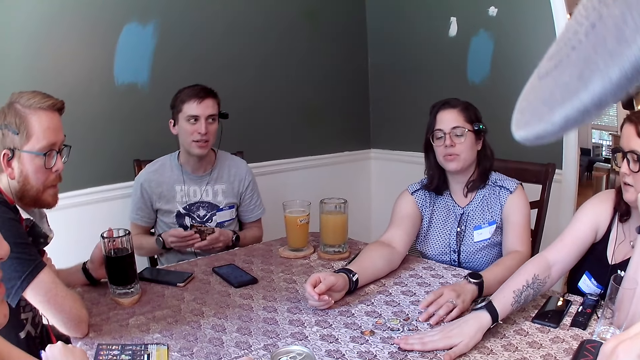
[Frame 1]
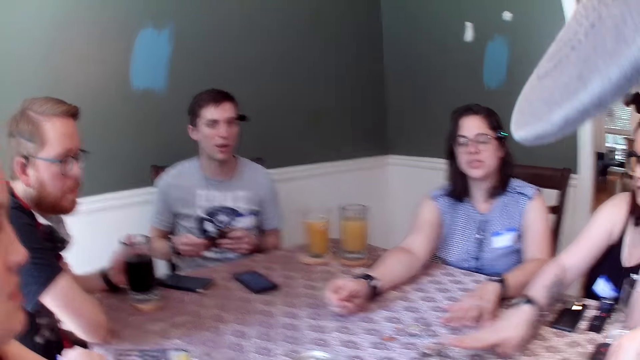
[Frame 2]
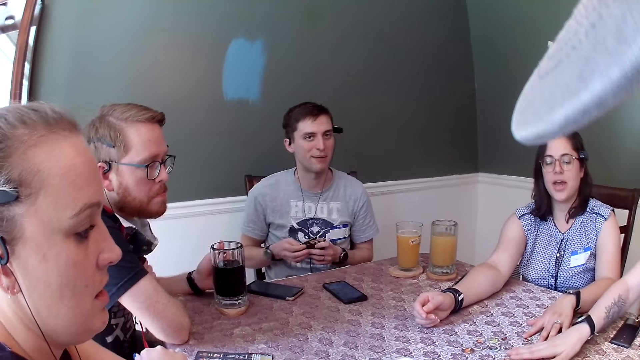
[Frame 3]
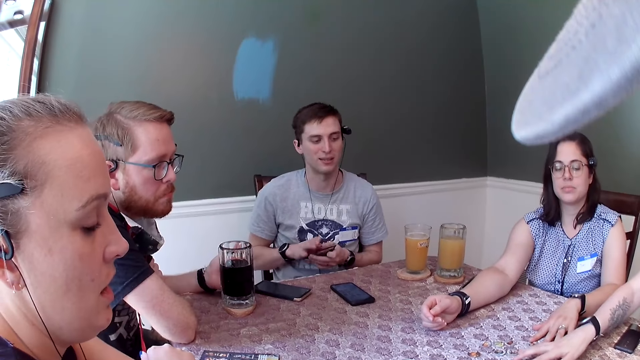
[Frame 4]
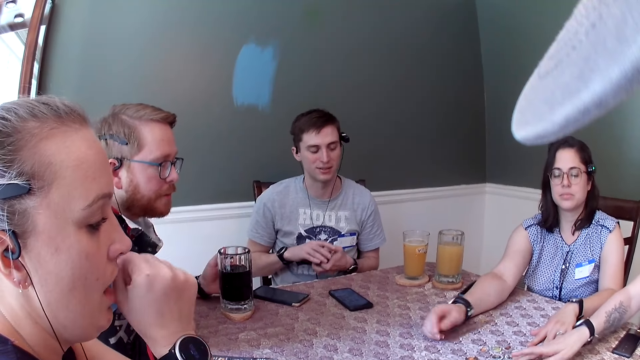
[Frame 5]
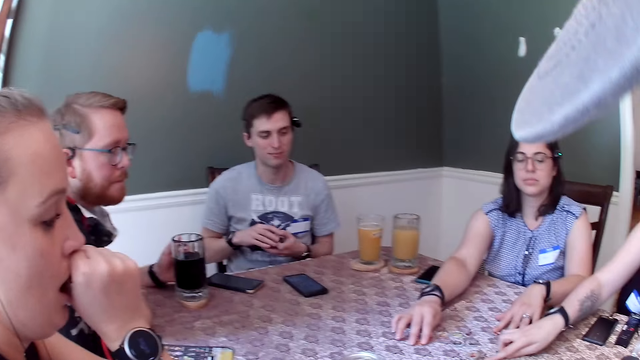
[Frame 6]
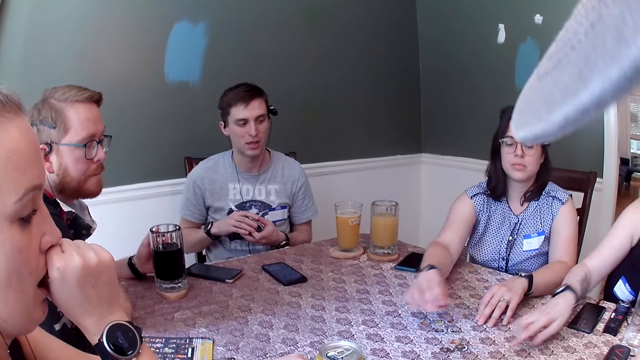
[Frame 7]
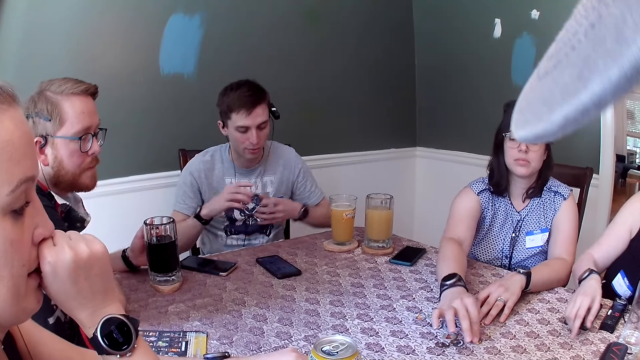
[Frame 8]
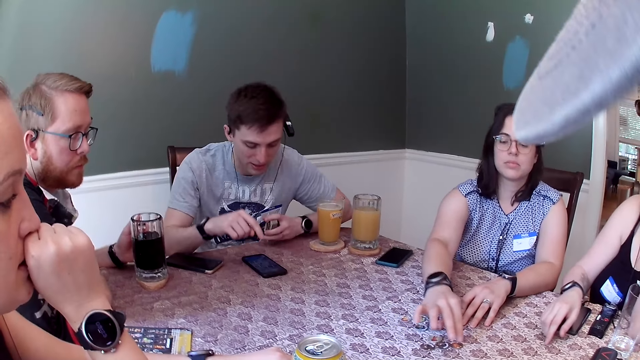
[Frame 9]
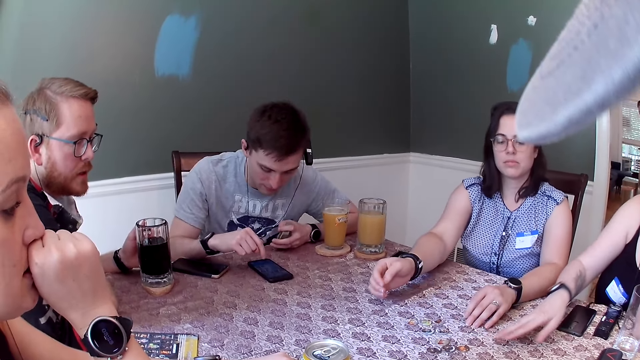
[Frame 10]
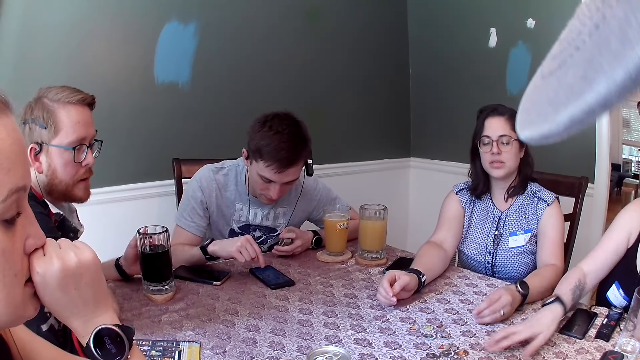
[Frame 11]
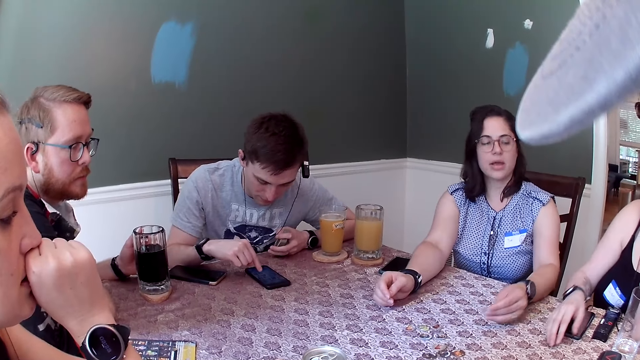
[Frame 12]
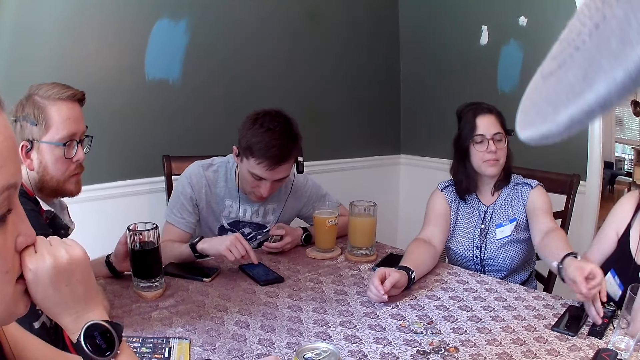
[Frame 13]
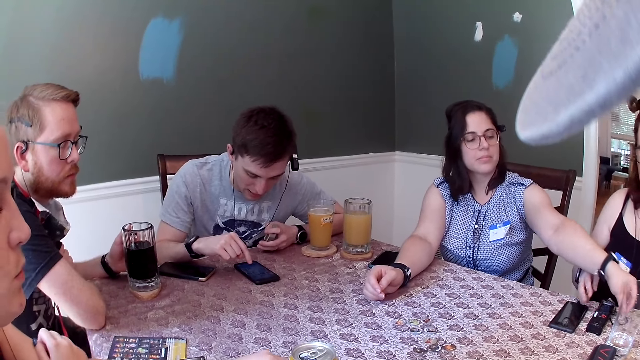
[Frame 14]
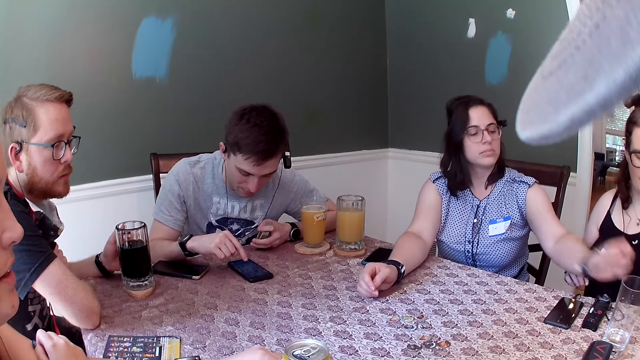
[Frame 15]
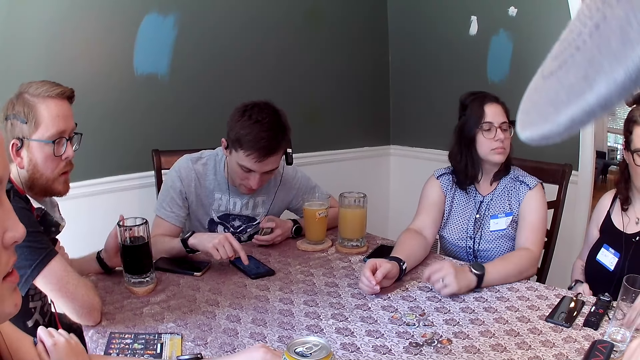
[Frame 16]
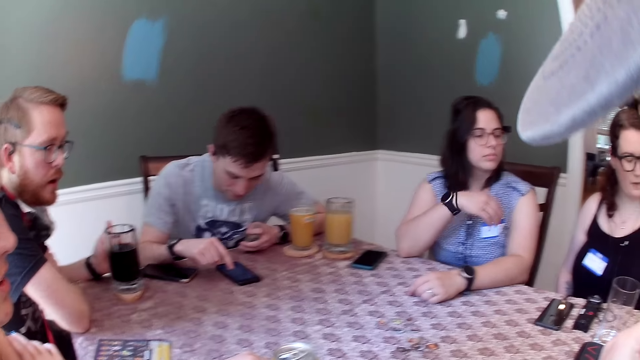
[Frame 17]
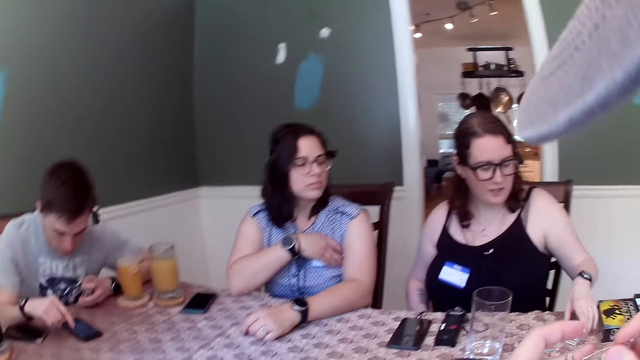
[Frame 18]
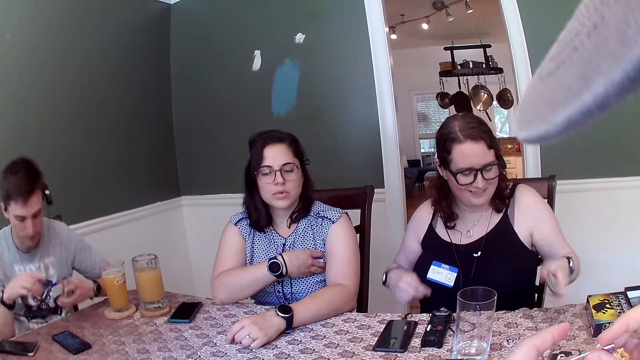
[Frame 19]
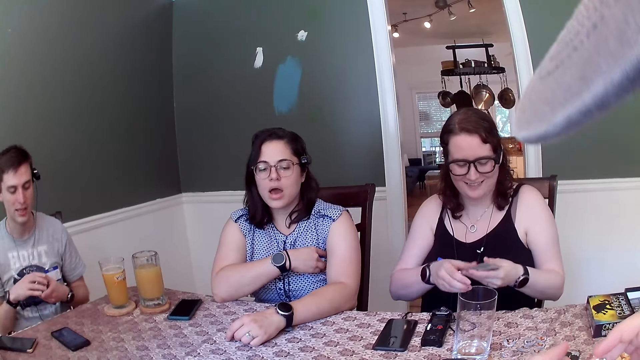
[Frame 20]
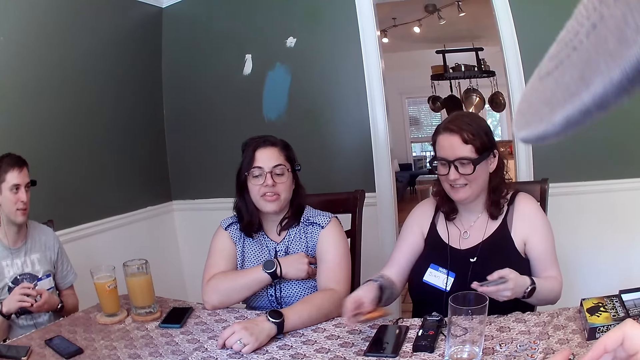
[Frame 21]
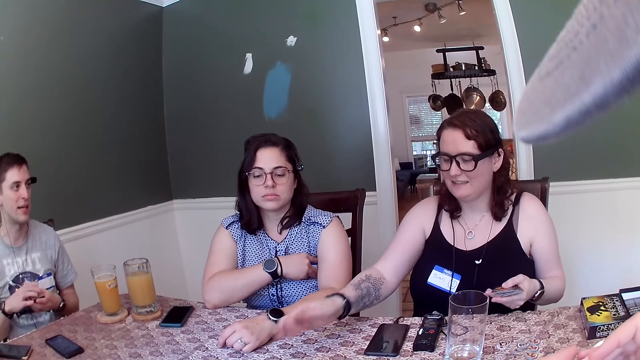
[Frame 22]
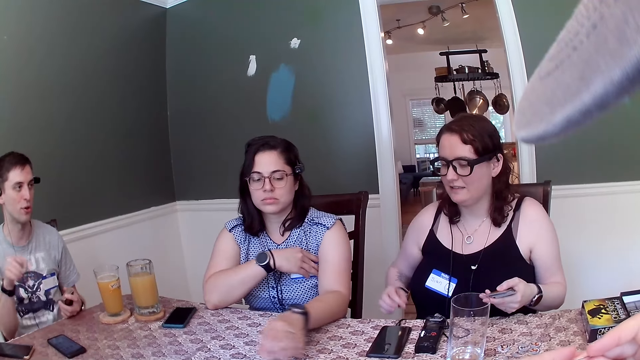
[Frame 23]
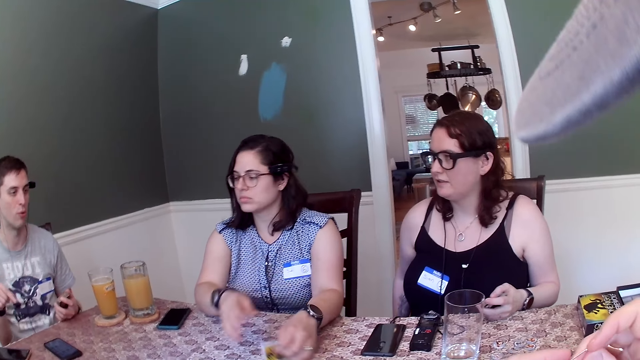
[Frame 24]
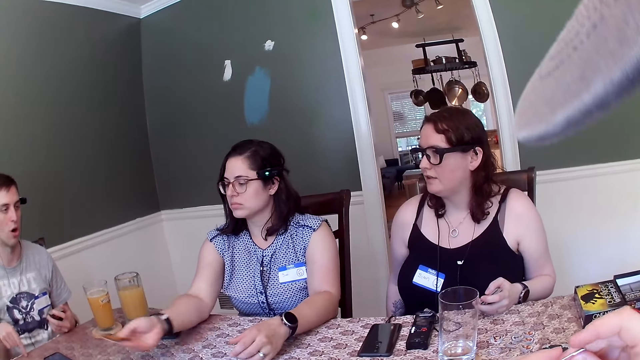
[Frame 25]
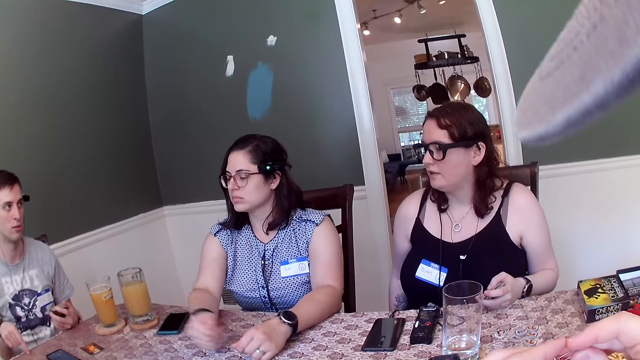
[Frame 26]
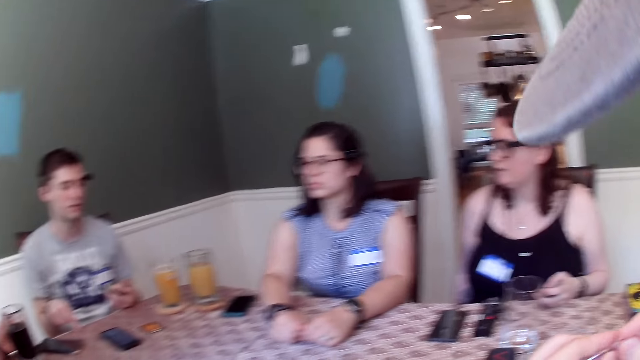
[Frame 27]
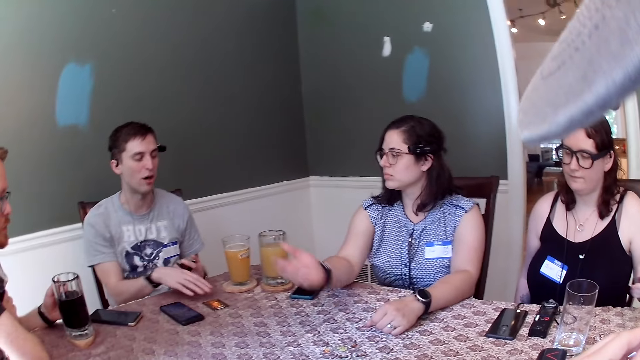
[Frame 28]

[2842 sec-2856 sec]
A man converses with the group of people in the dining area. Another man converses with the group of people in the dining area. A woman places her right hand over her mouth. Another woman picks a game chip on the dining table with her right hand. The second woman places the game chip in her right hand on the dining table. The first man uses the phone on the table with his right hand. The second woman picks a game chip on the dining table with her left hand and places the game chip in her left hand on the dining table. A third woman picks game chips on the dining table with her left hand. The second woman adjusts her top with her right hand. The third woman picks game cards on the dining table with her left hand. Someone is spreading the cards. The third woman places the game card in her right hand on the dining table. The first man converses with the group of people in the dining area. The second woman picks a game card on the dining table with her left hand, passes the game card in her left hand to her right hand, and places the game card in her right hand on the dining table.

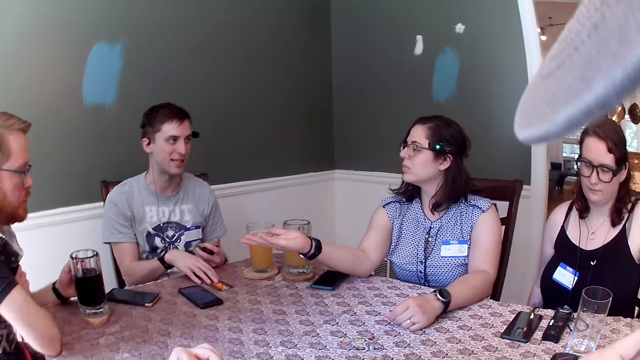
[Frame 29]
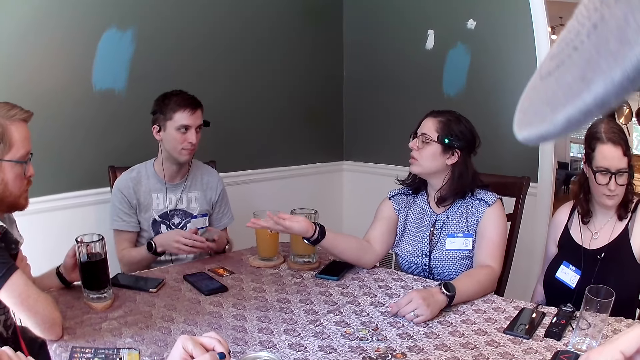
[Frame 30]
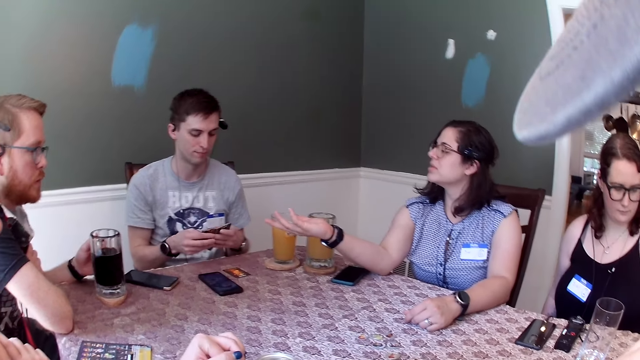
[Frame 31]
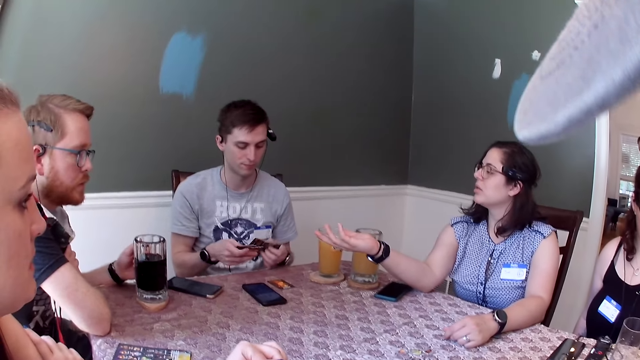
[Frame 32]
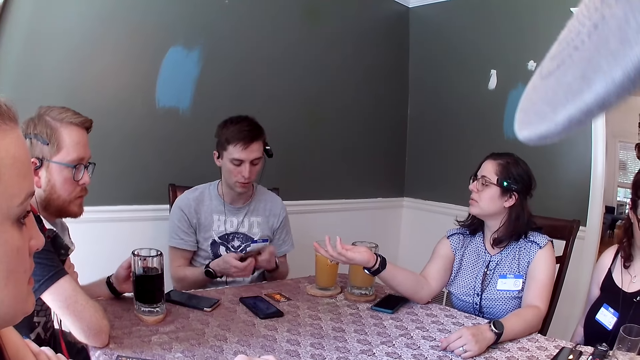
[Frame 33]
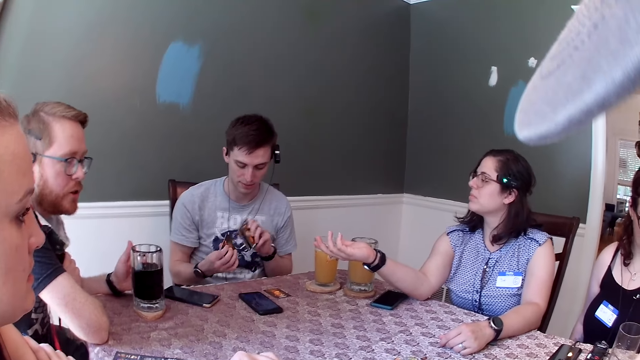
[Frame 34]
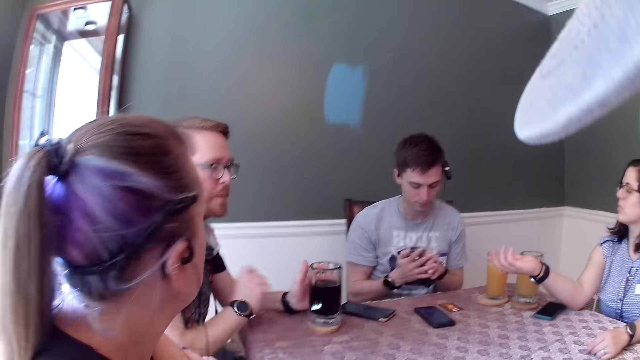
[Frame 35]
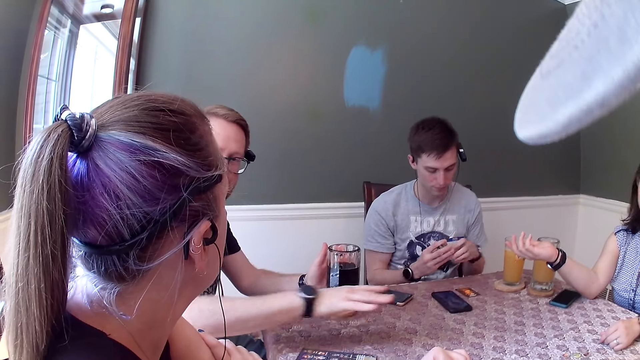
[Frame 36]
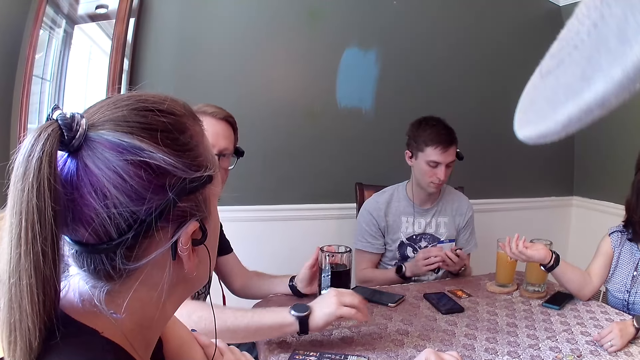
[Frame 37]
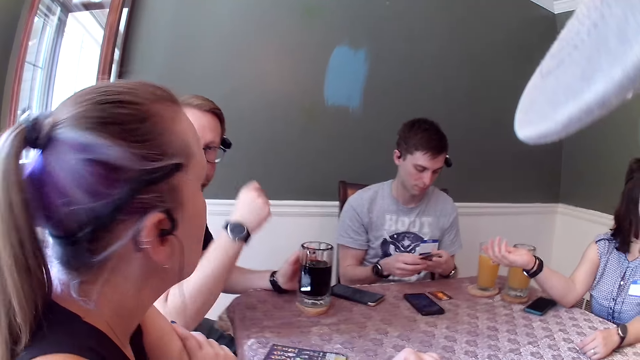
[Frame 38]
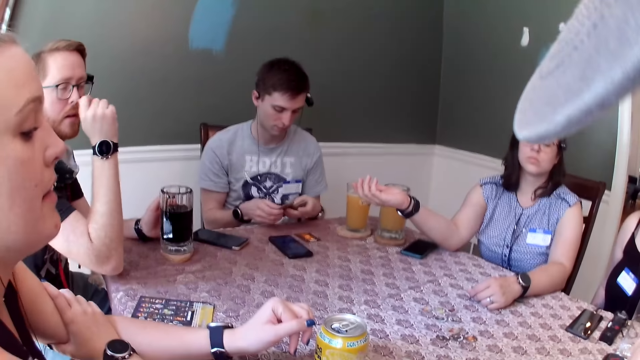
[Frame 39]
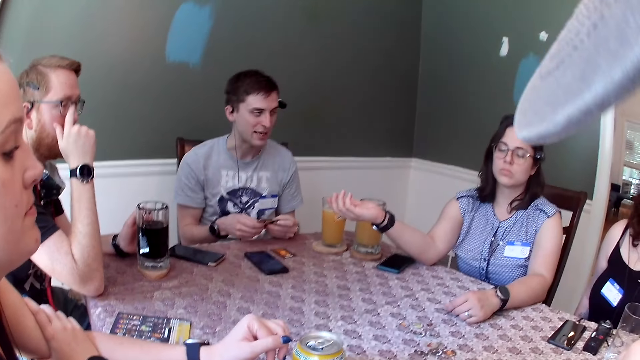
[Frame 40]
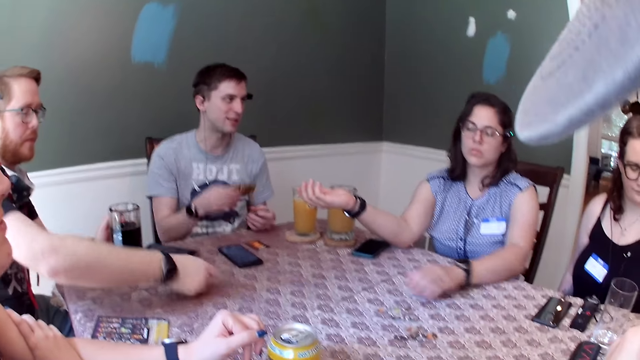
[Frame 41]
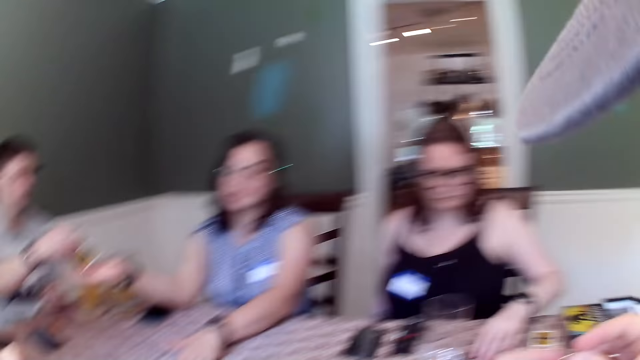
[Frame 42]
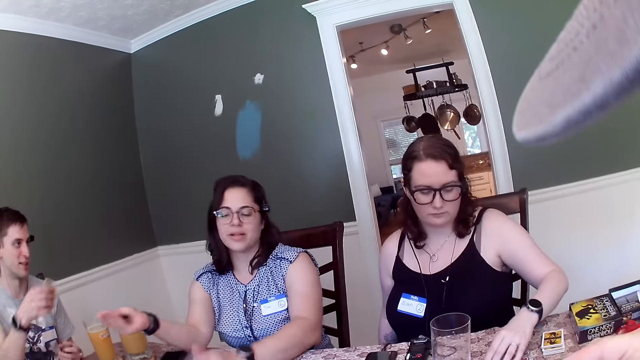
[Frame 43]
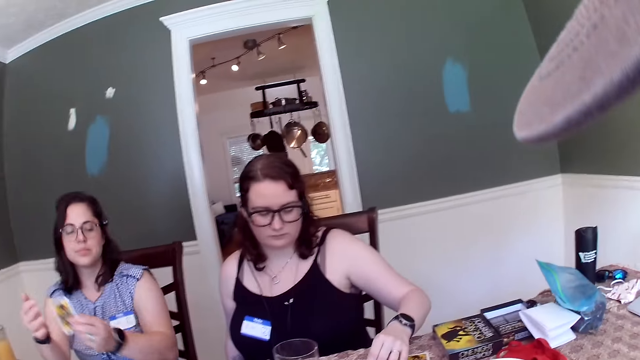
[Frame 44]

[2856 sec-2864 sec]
A man moves a game card on the dining table with his right hand and shuffles card games with both hands. A woman gesticulates with her right hand. Another man converses with the group of people in the dining area and touches a pair of glasses with his right hand. The woman moves the game chips across the dining table with her left hand and collects a game card from the first man with her right hand. Another woman moves the game card across the dining table with her left hand. The first woman passes the game card in her right hand to her left hand.
